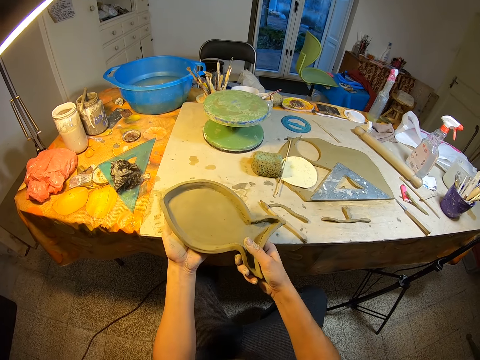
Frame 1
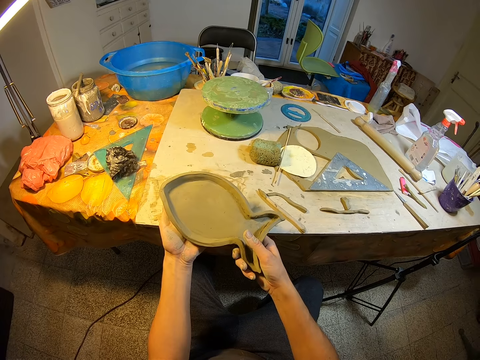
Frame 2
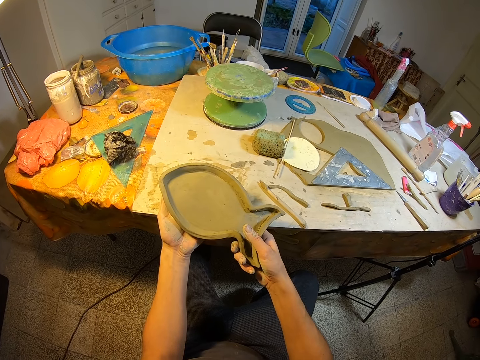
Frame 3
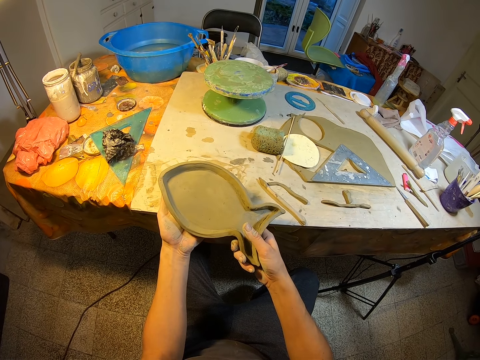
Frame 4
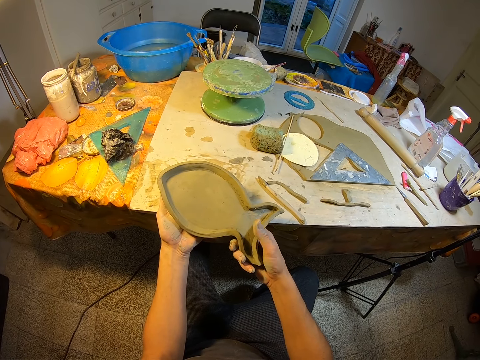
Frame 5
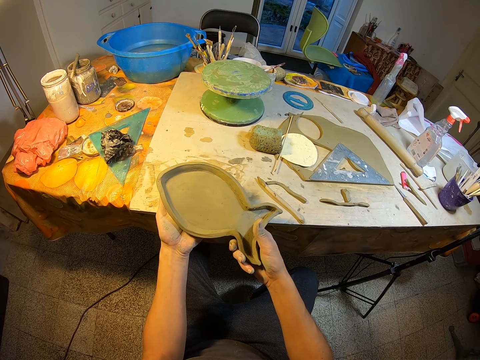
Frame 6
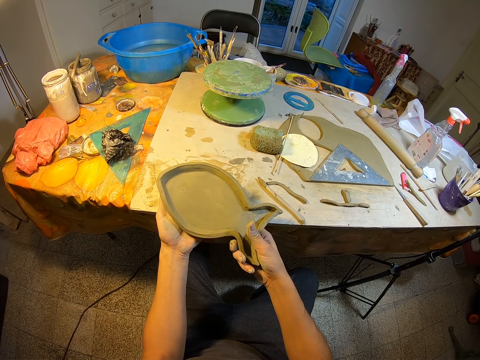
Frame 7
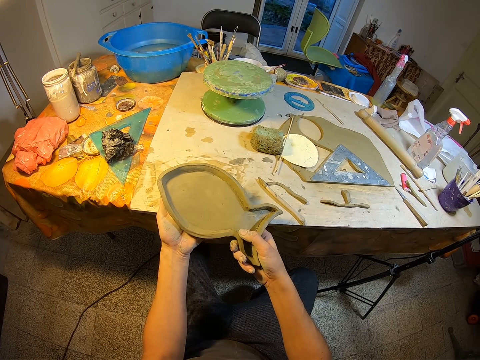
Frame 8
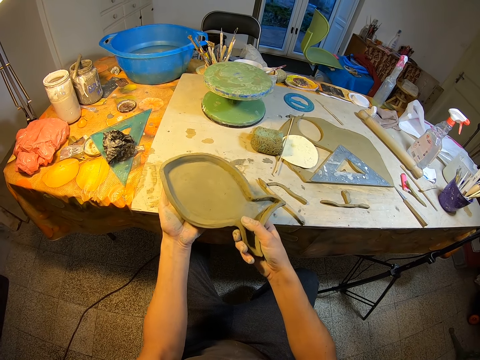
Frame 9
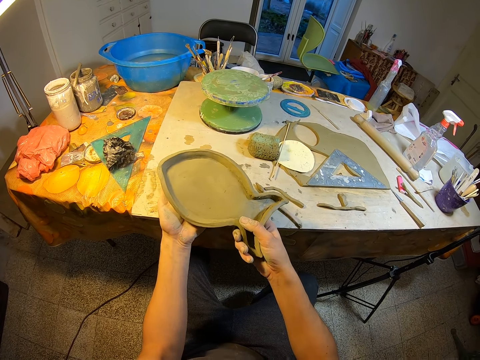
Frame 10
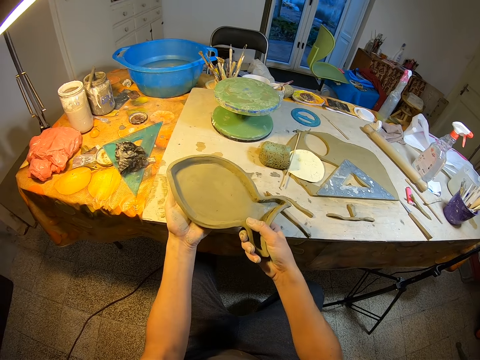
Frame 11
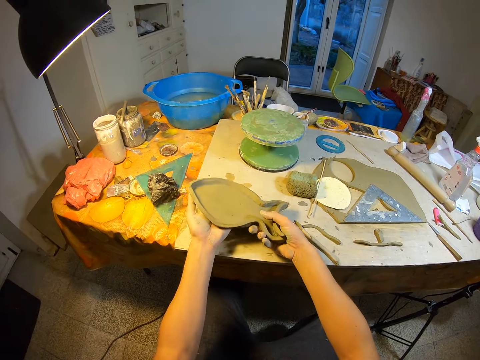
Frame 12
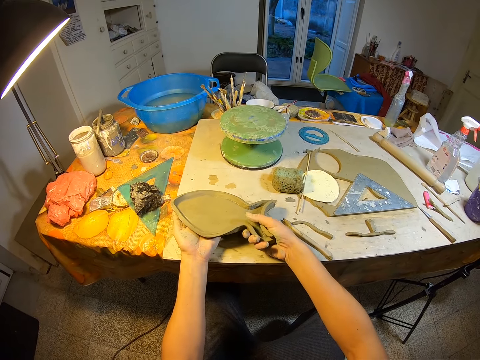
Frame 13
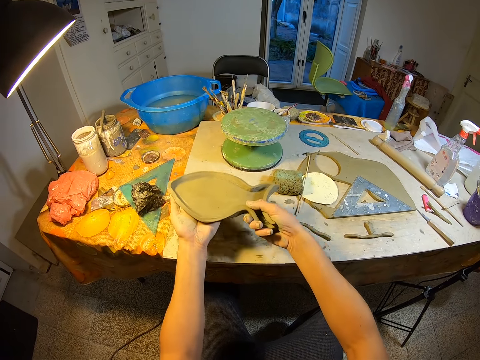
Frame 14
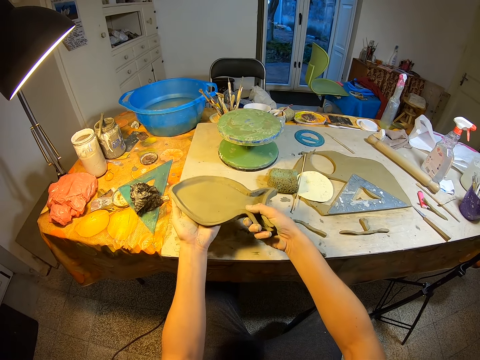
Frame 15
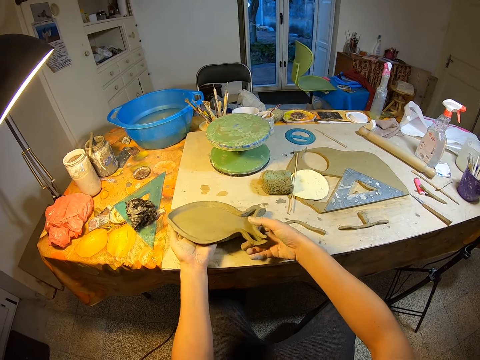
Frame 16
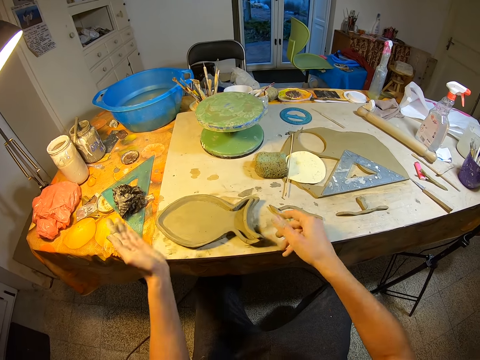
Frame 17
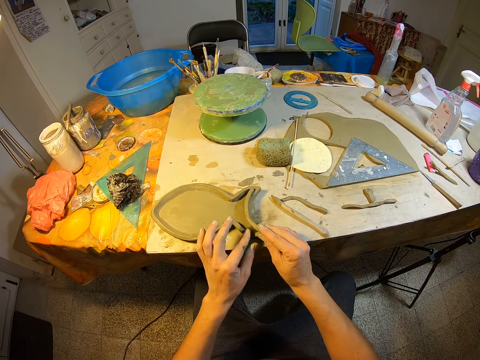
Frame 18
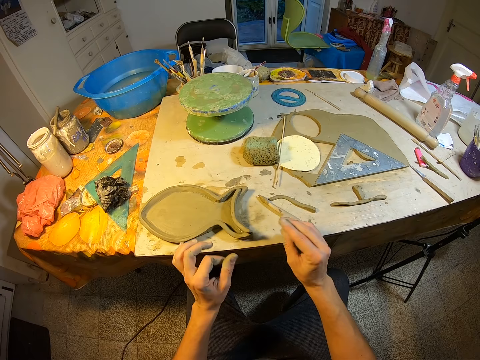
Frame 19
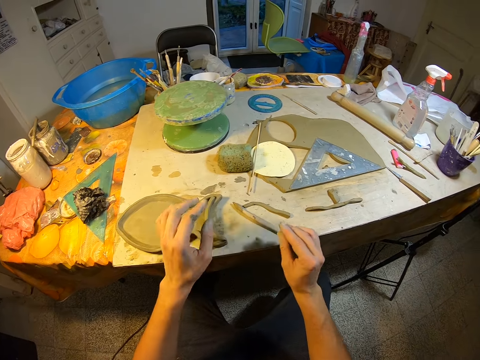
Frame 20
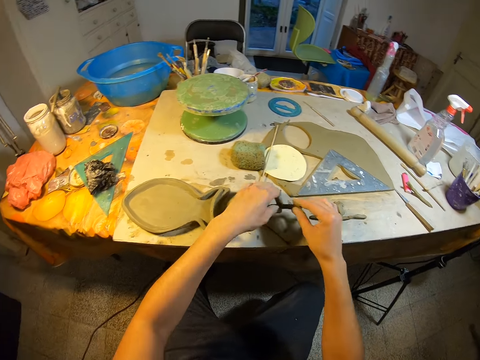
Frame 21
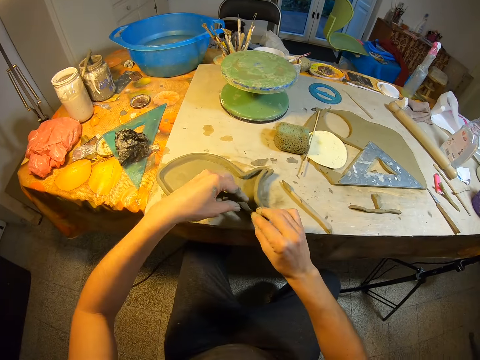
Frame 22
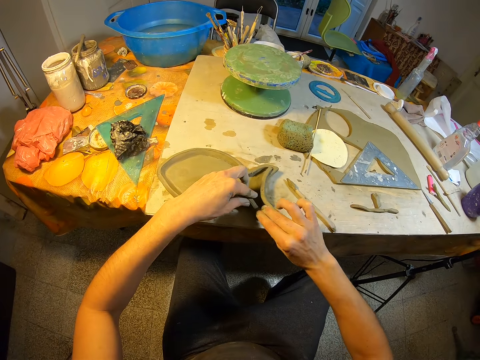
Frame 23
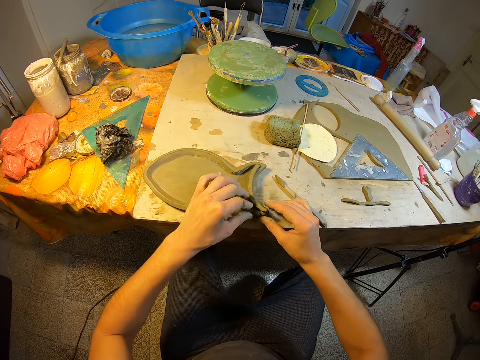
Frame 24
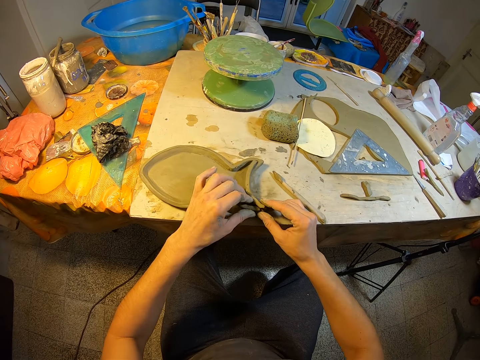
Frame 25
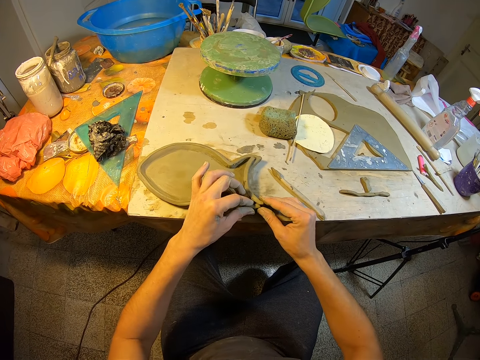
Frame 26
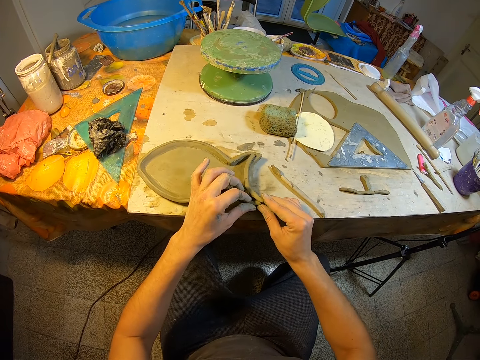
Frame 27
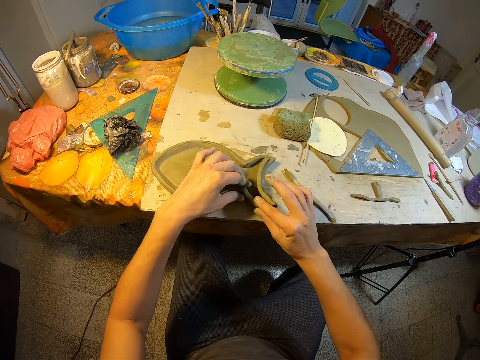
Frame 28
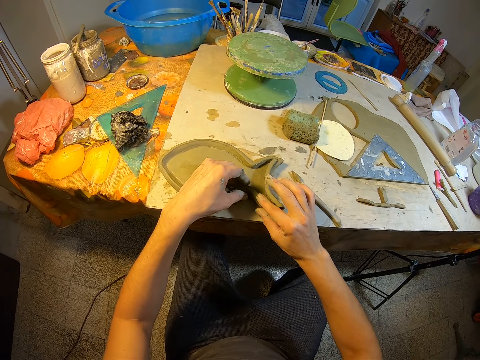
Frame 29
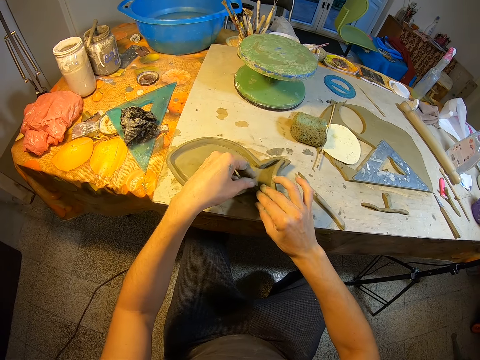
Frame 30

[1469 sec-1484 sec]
The camera wearer places the fish-like clay on the table with his hands. He sculpts the edge of the fish-like clay with his hands. He picks up the first part of the strand of clay from the table with his hands. He attaches the first part of the strand of clay to the fish-like clay with his hands. He sculpts the edge of the fish-like clay with his hands.

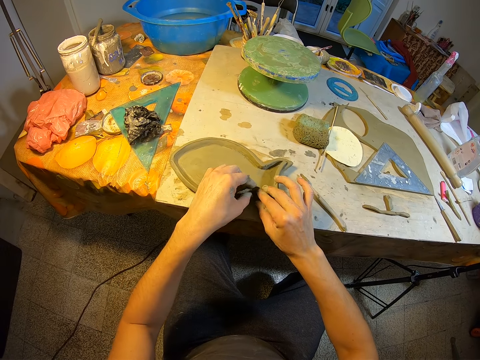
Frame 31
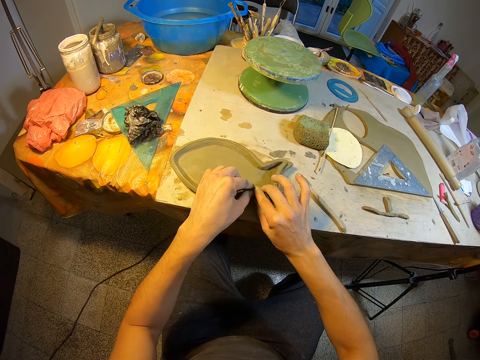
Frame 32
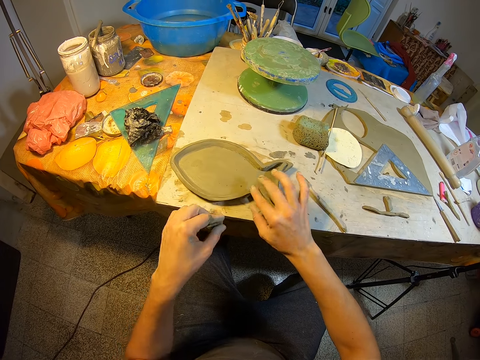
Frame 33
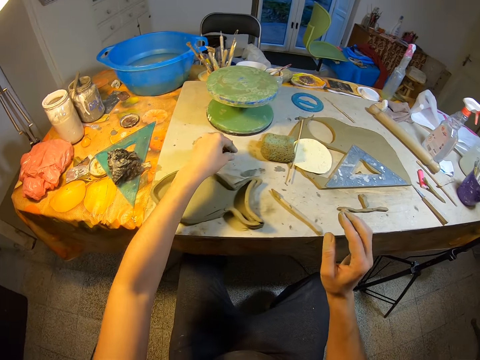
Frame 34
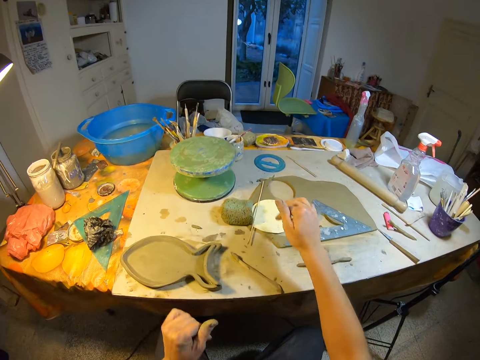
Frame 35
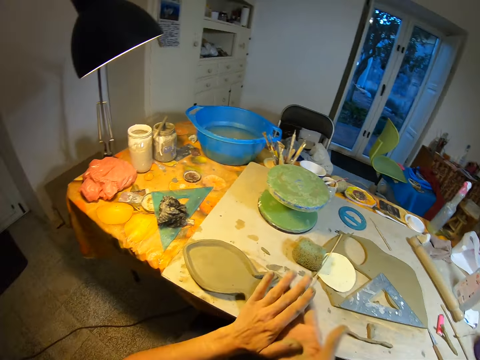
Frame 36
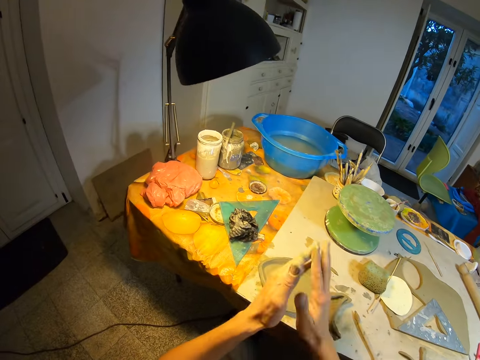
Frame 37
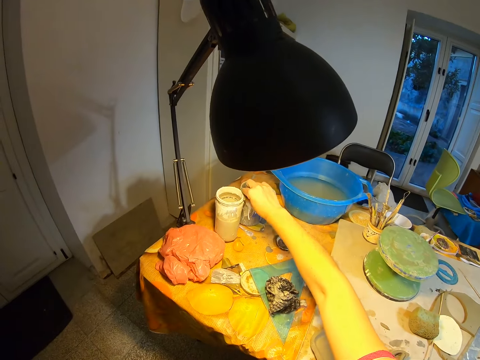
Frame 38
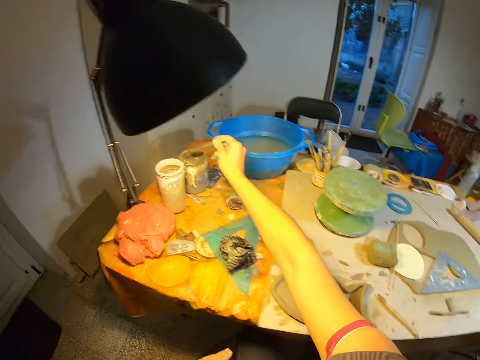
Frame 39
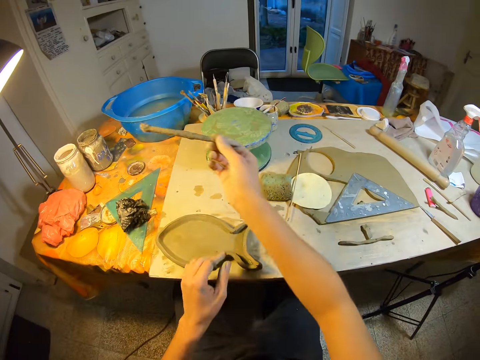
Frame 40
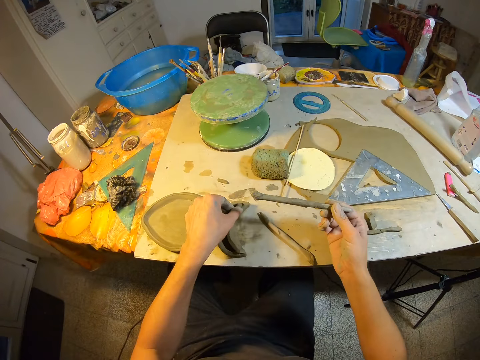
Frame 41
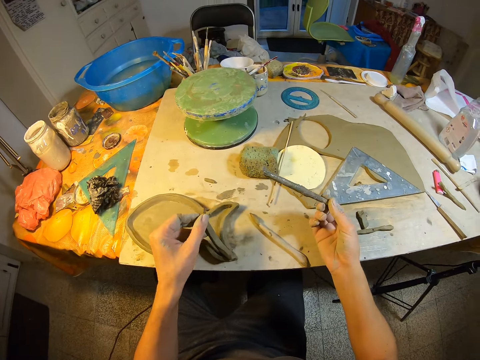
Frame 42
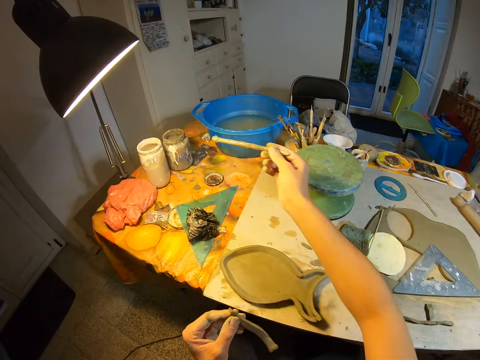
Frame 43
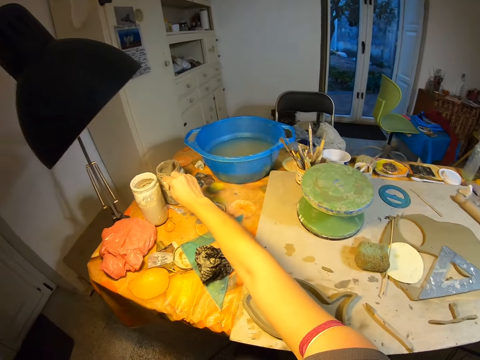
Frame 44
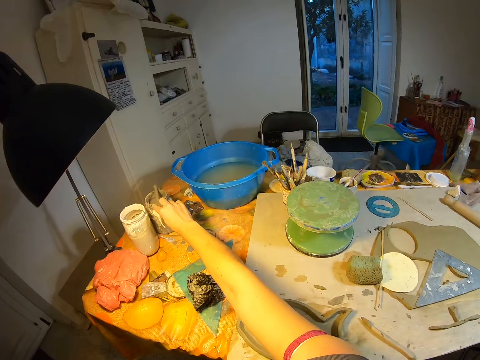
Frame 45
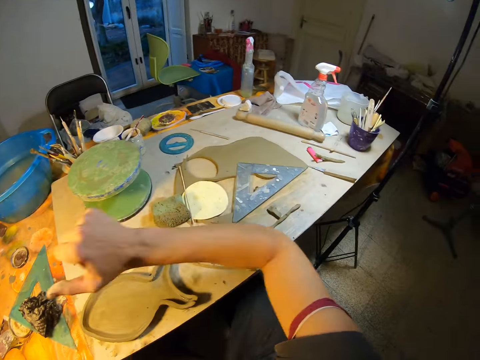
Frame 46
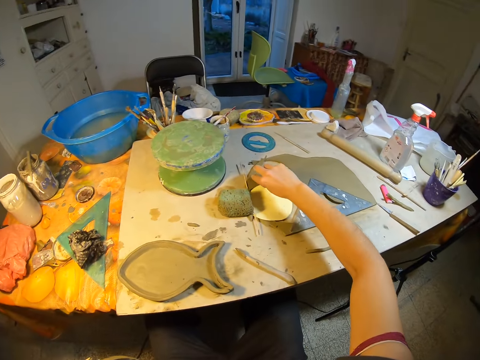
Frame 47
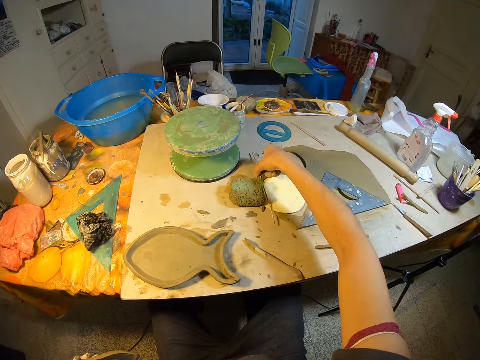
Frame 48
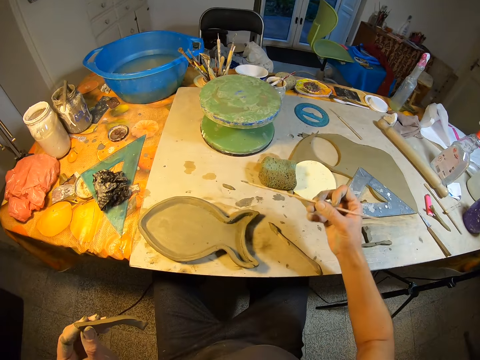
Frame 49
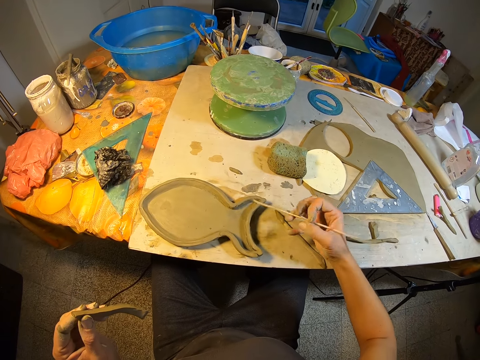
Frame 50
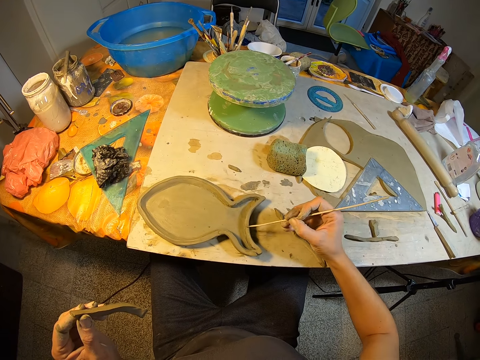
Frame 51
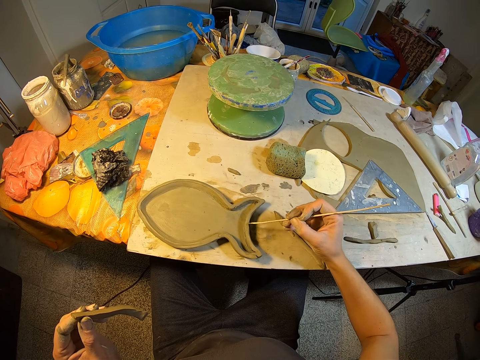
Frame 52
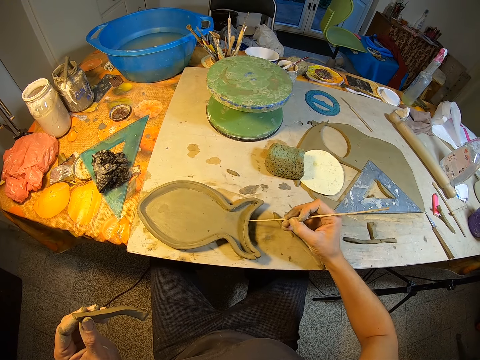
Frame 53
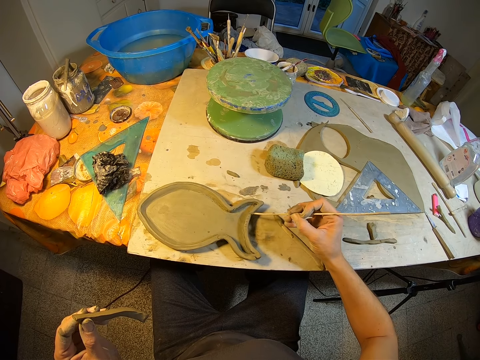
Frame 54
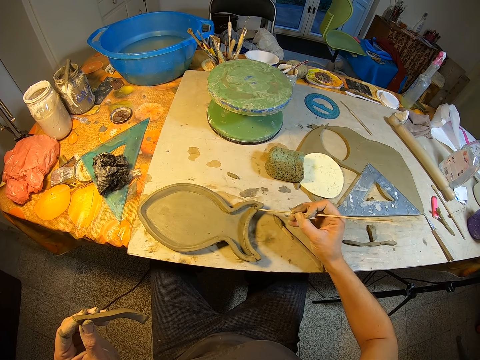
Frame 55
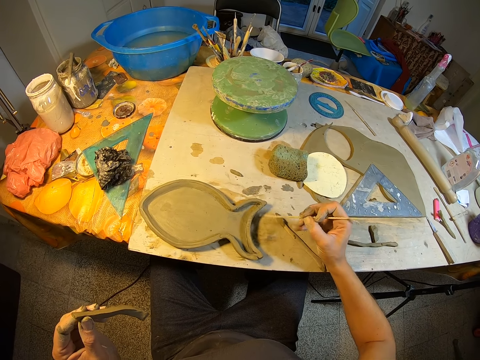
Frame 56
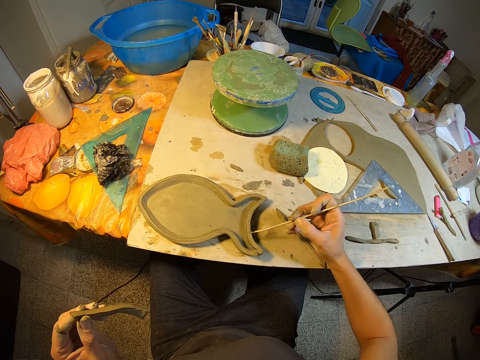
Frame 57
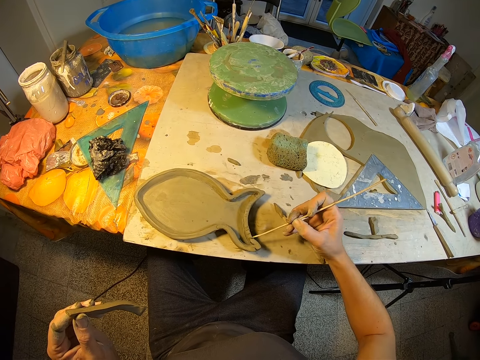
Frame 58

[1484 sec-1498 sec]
The camera wearer stretches his left hand. He dusts off his hands. He picks up a wooden brush from a container of paint with his right hand. He picks up clay. He moves the wooden brush towards the fish-like clay with his right hand and removes the first part of the strand of clay from the fish-like clay with his left hand. He places the wooden brush back on the container of paint with his right hand. He picks up a tiny brush or stick from the table with his right hand. He smoothens the edge of the fish-like clay with the tiny brush. He draws on the clay with the stick.
